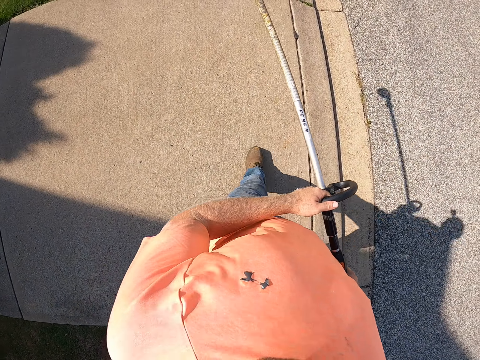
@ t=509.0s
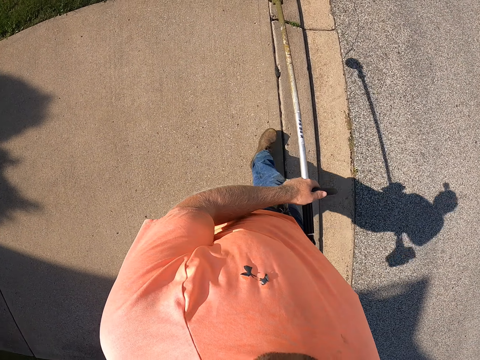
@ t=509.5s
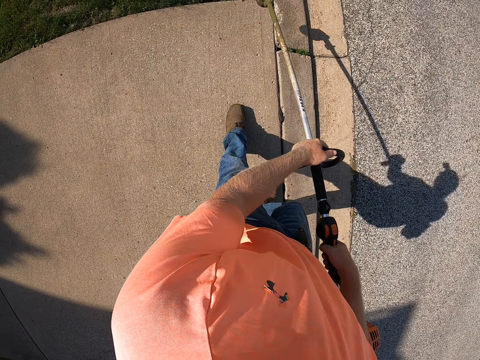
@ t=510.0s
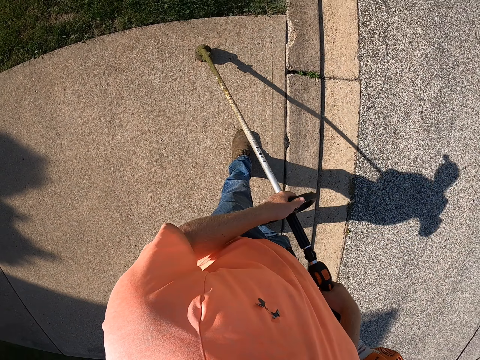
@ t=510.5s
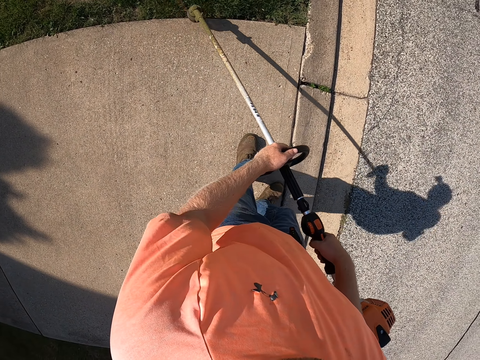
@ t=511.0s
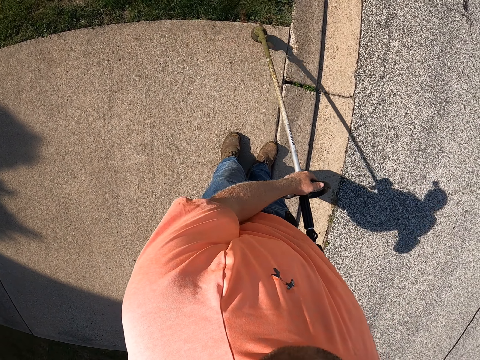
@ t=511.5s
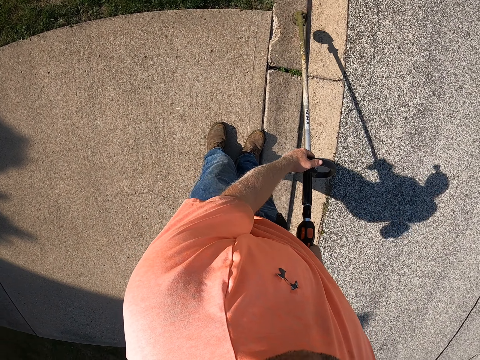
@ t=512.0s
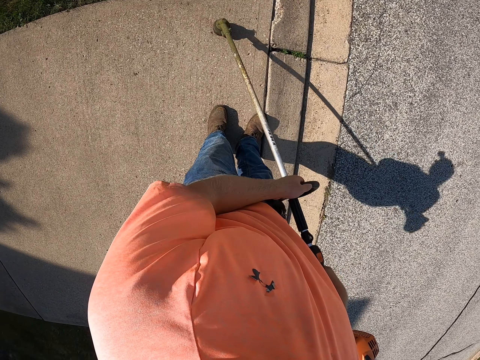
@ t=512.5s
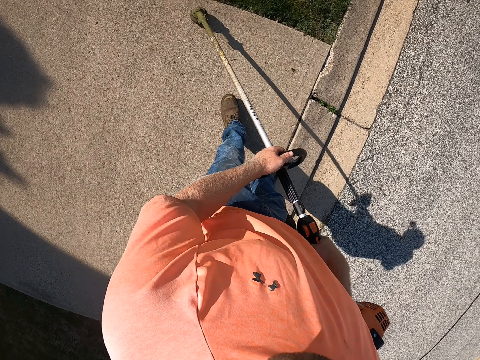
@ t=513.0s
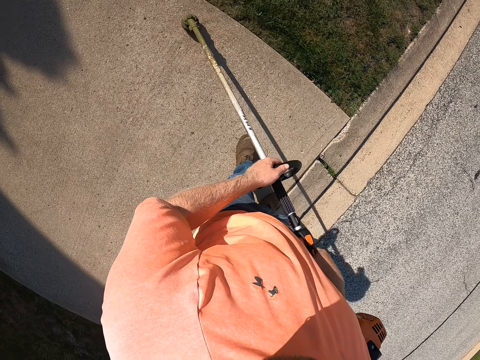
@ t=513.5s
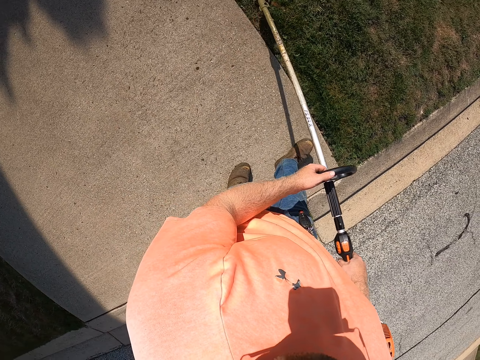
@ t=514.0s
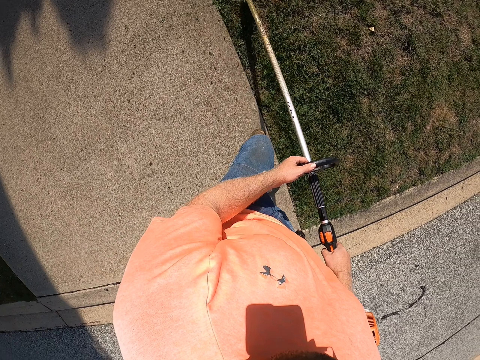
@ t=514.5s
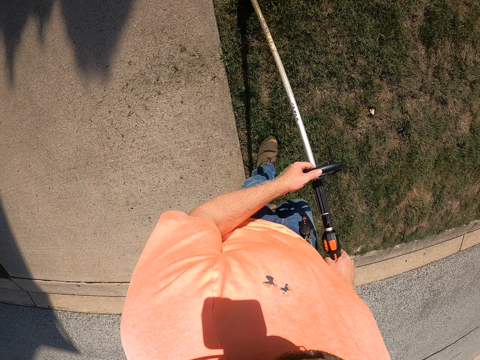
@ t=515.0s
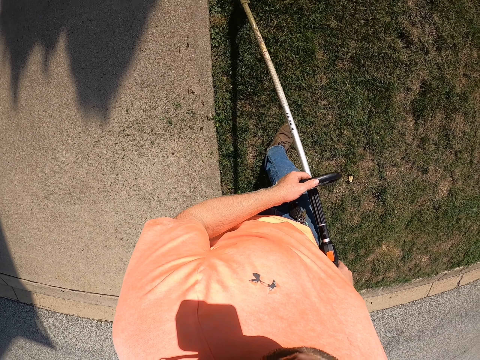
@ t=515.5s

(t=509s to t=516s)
The camera wearer trims a lawn with the grass trimmer in both hands.

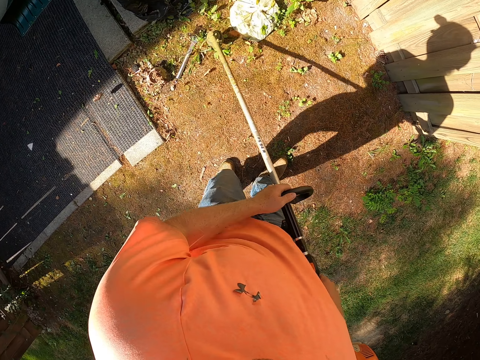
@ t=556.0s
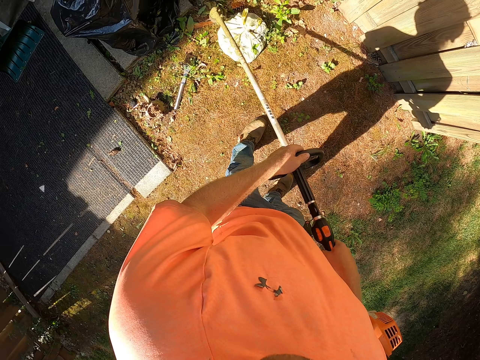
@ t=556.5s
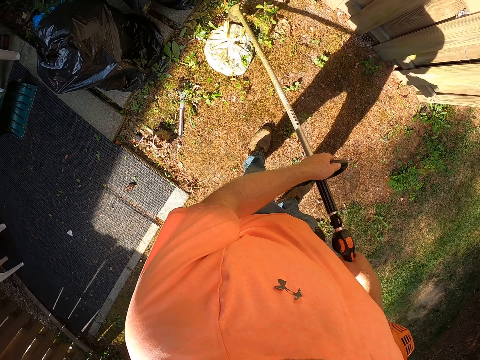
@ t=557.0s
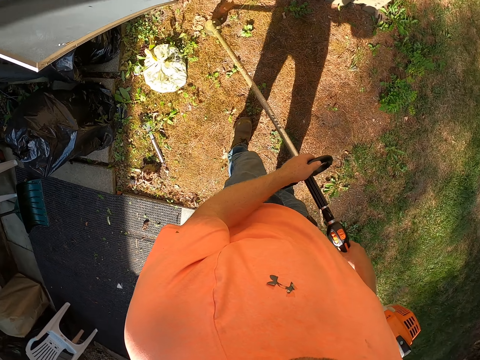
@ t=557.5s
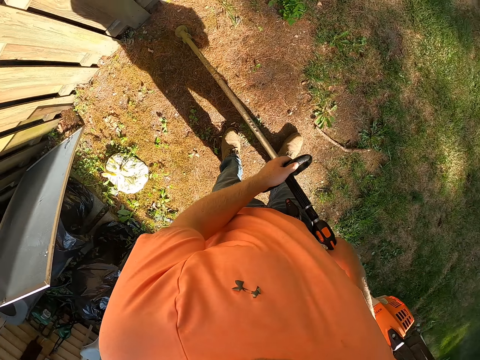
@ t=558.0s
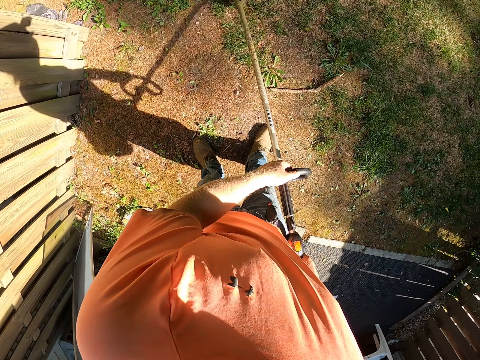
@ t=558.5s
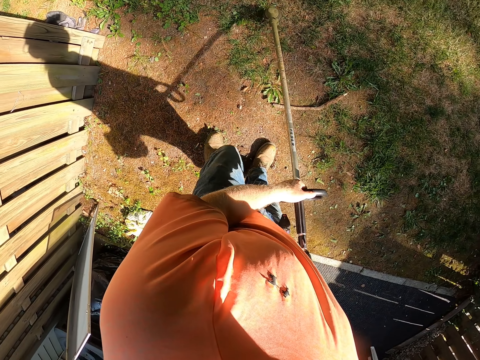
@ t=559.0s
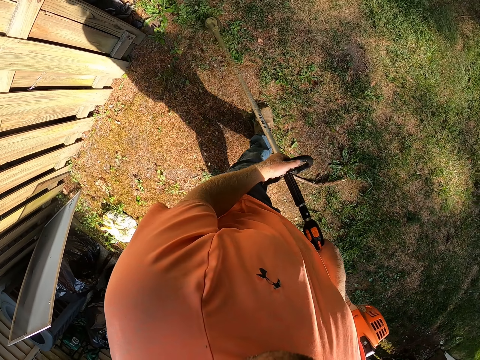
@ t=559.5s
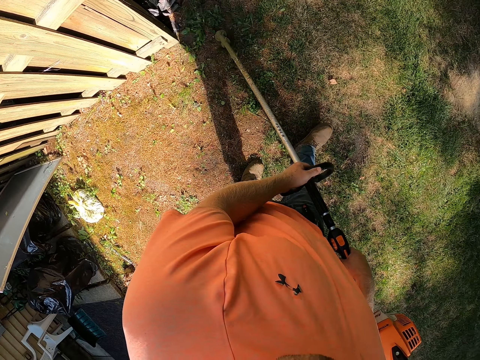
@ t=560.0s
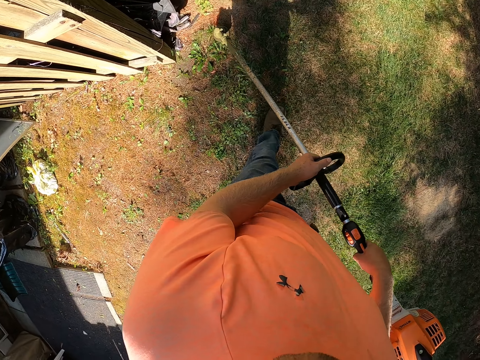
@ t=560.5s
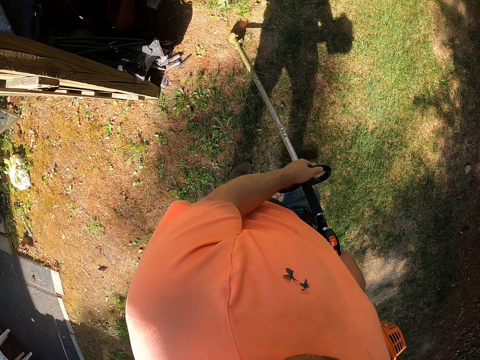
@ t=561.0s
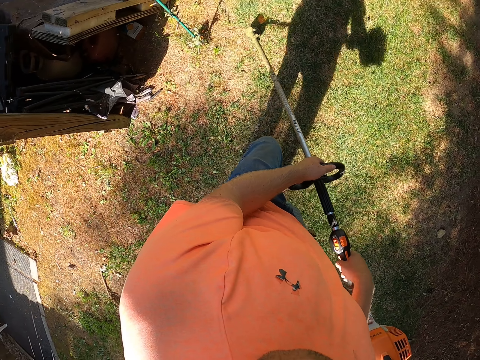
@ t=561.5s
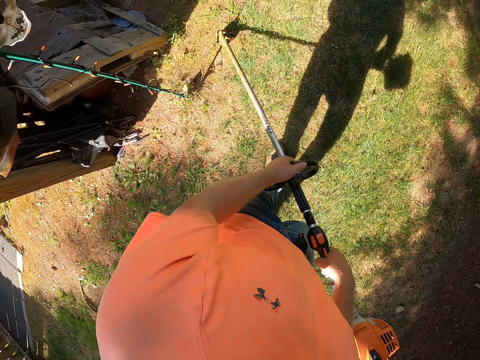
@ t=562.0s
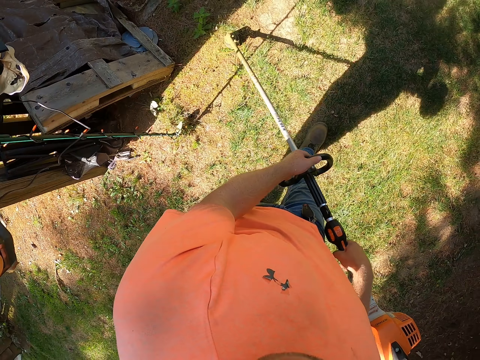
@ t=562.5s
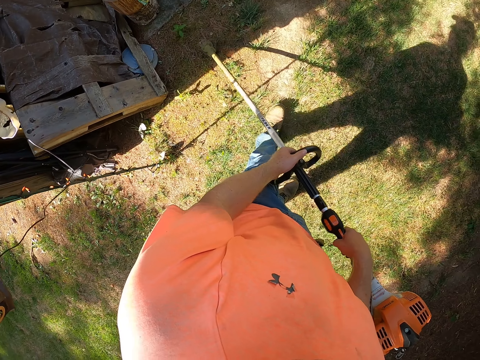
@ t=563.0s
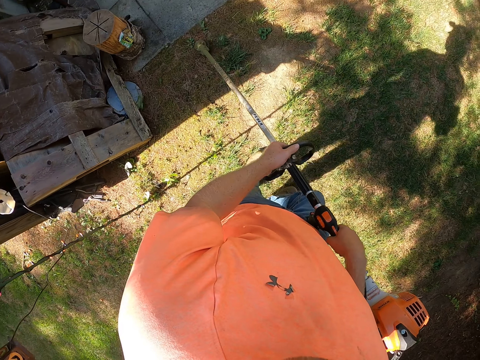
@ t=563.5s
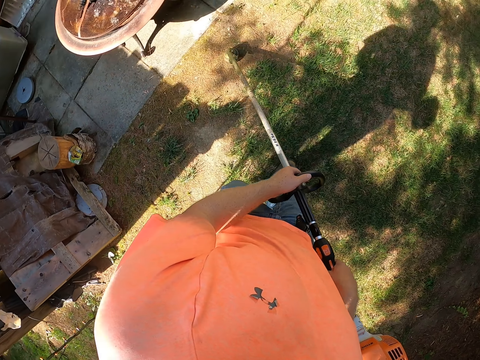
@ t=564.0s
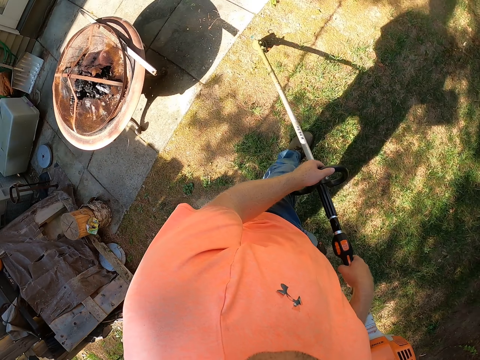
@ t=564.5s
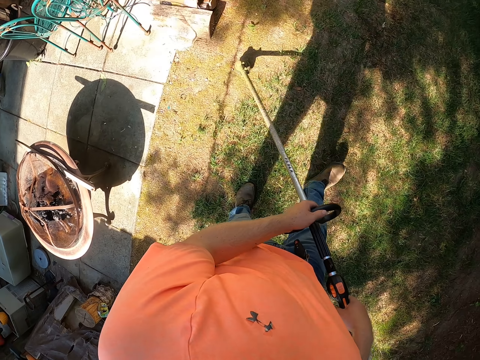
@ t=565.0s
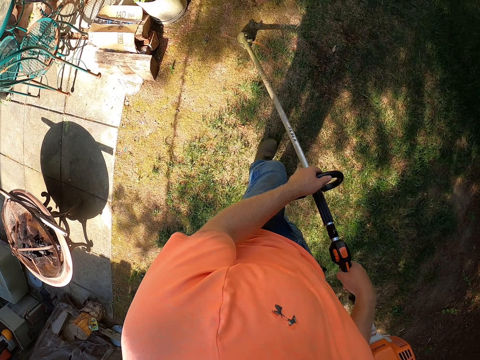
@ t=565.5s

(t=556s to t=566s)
The camera wearer turns. They walk.

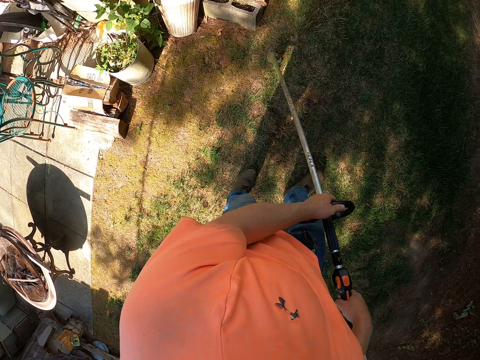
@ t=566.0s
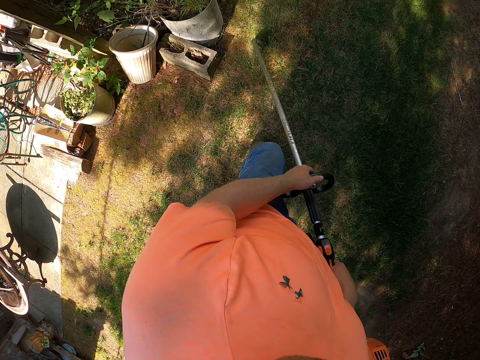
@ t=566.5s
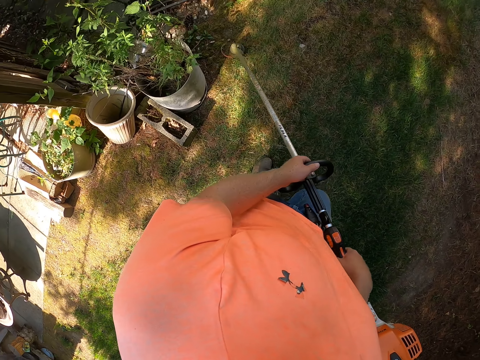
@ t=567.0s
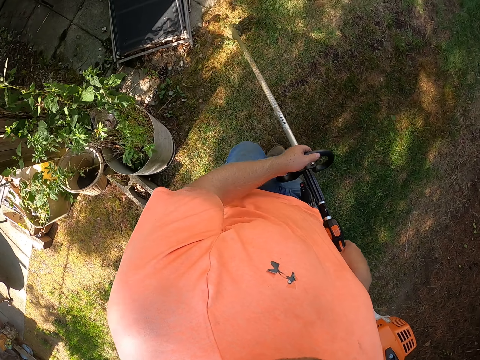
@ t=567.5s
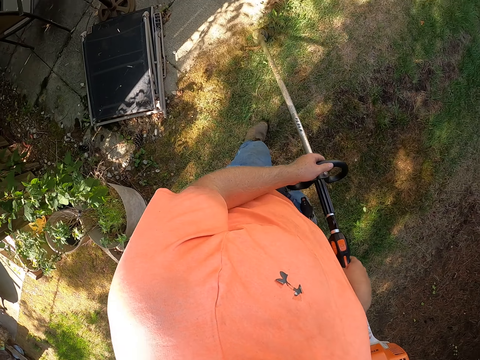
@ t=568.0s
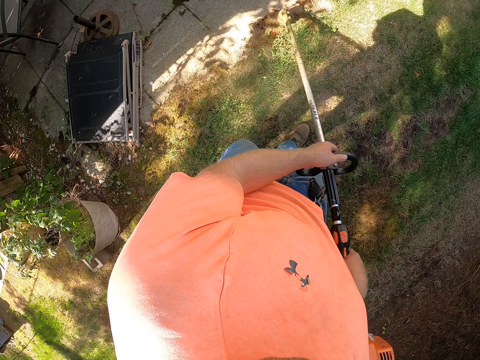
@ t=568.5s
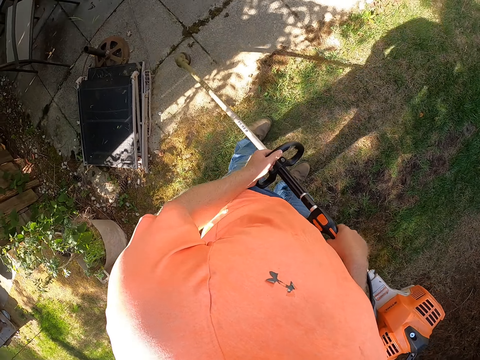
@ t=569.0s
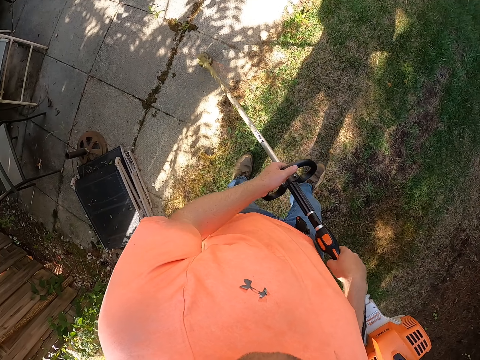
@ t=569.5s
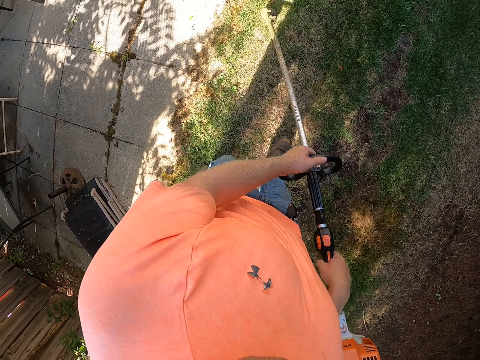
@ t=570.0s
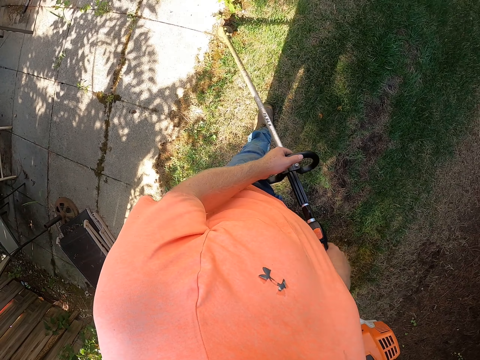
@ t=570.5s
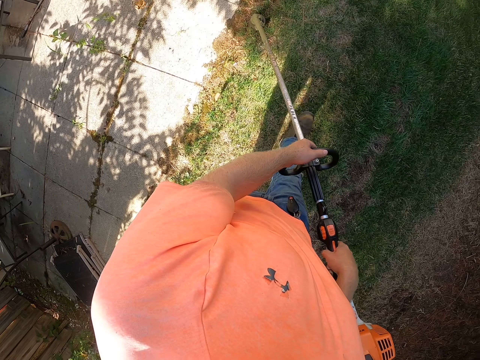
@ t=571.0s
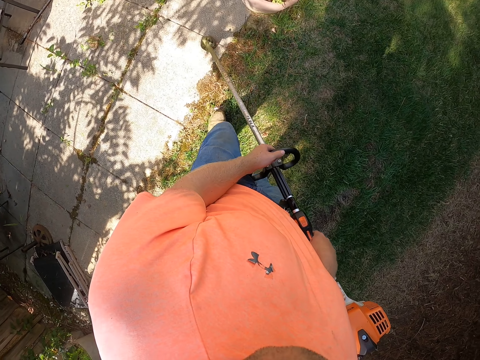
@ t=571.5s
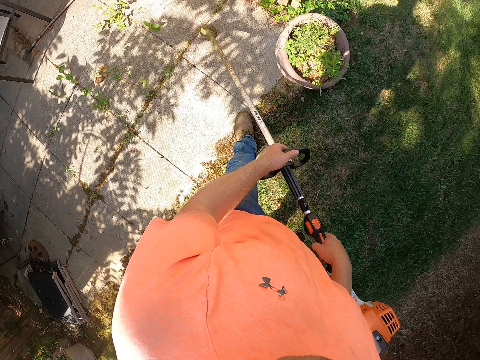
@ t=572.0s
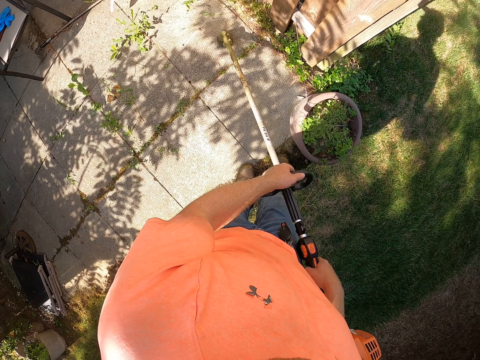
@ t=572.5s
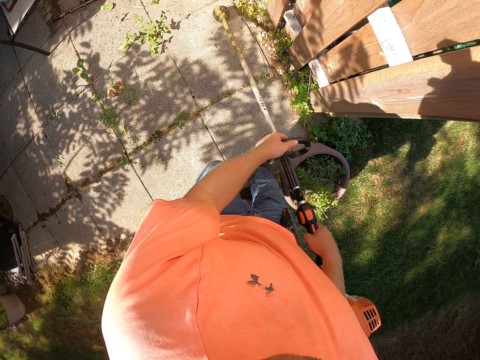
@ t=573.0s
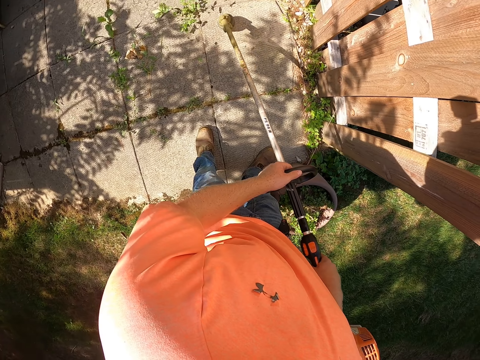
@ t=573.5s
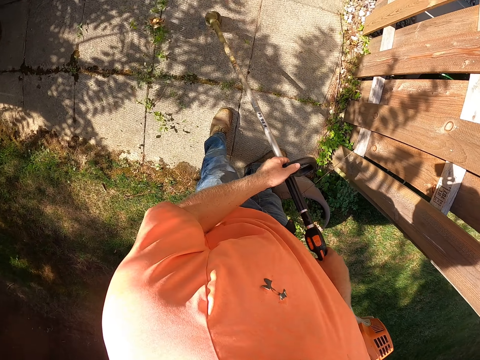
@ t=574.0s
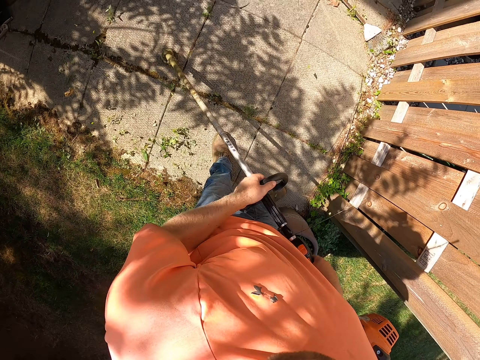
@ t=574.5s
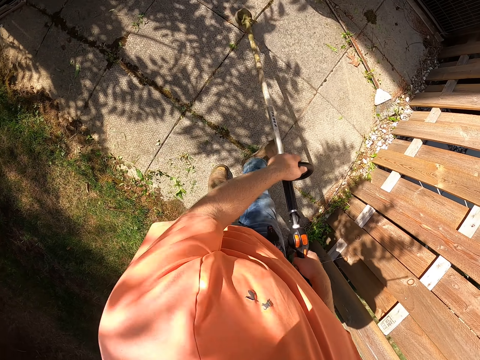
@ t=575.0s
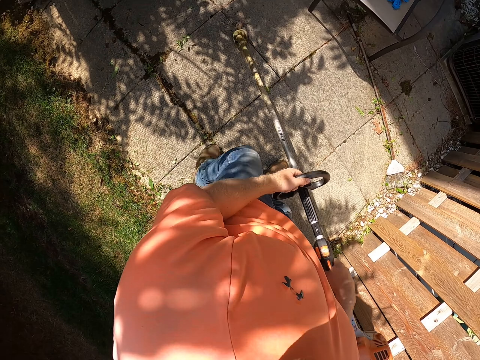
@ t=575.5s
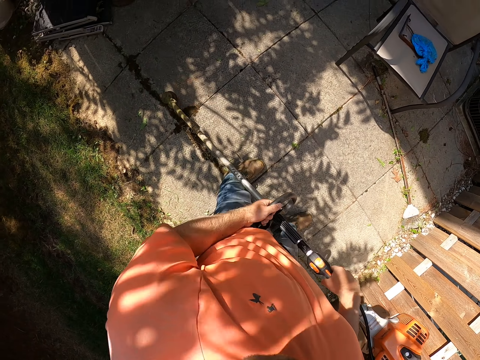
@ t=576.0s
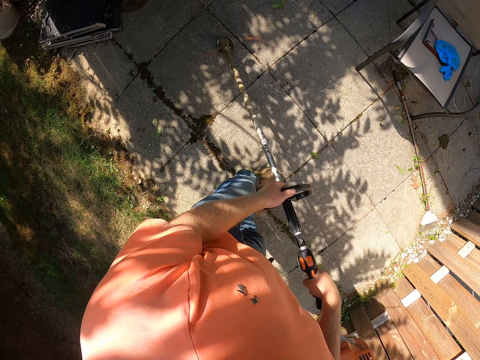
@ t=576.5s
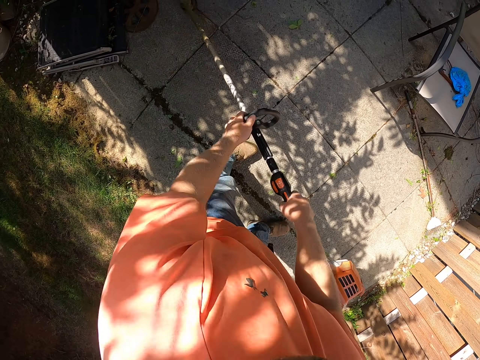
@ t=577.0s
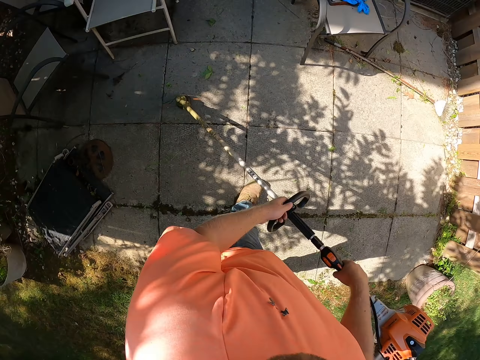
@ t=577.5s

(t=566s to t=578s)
The camera wearer vacuums the floor.
